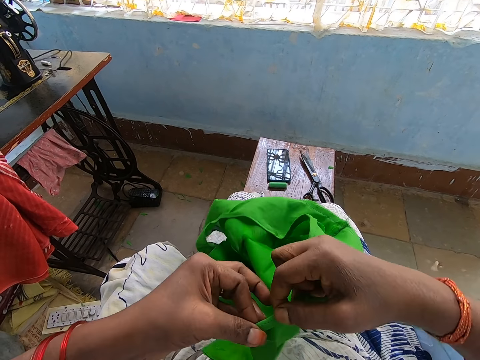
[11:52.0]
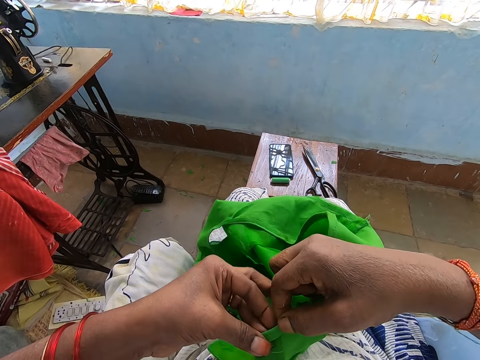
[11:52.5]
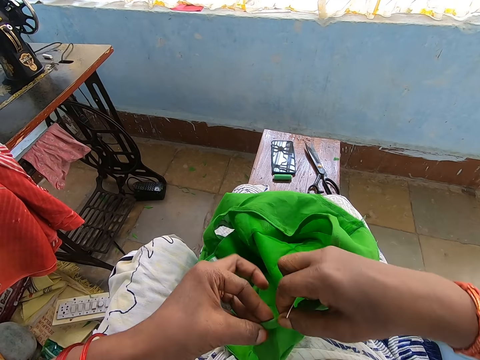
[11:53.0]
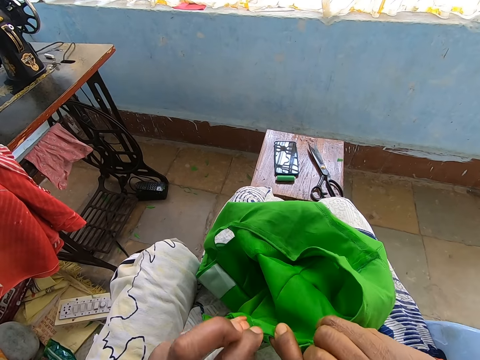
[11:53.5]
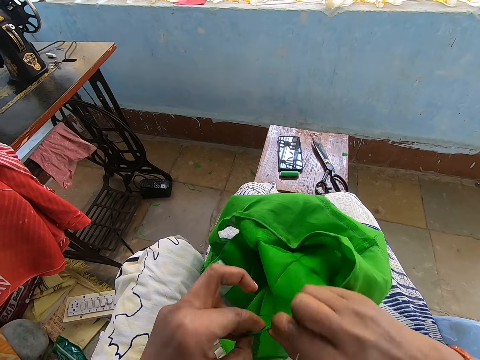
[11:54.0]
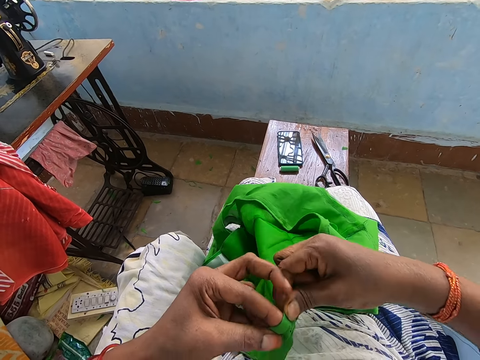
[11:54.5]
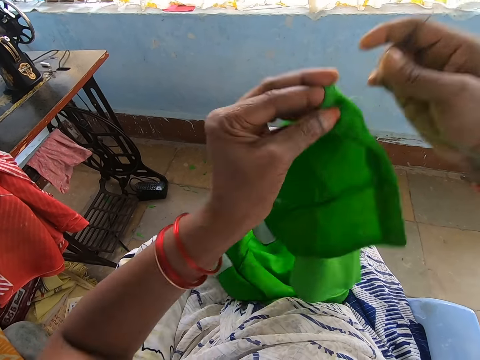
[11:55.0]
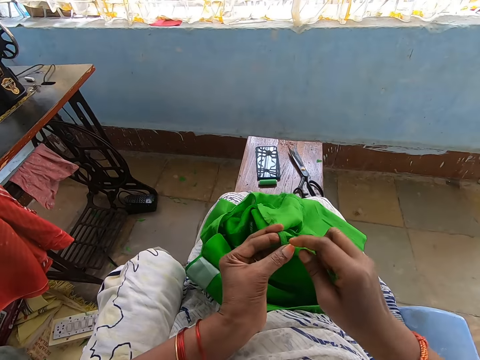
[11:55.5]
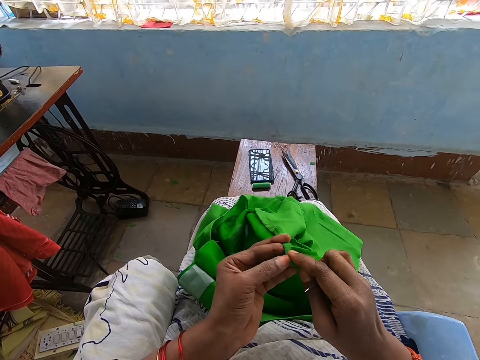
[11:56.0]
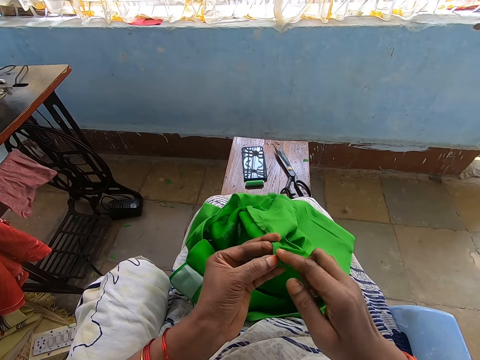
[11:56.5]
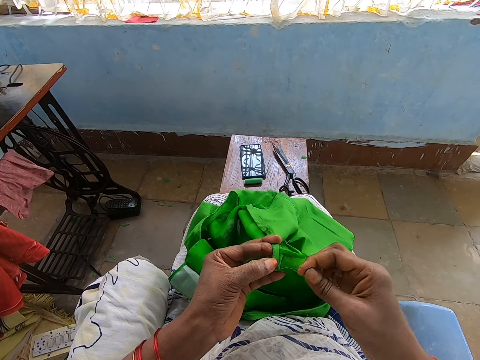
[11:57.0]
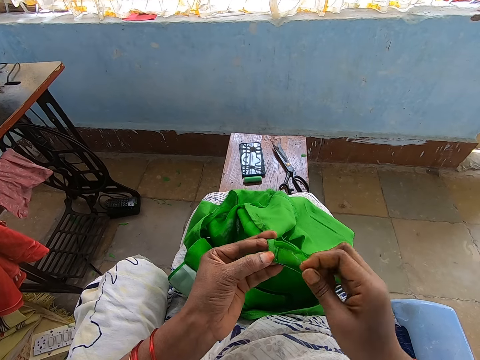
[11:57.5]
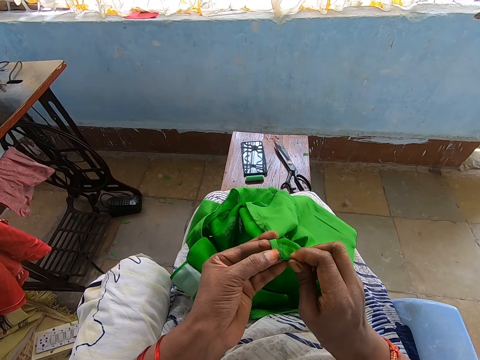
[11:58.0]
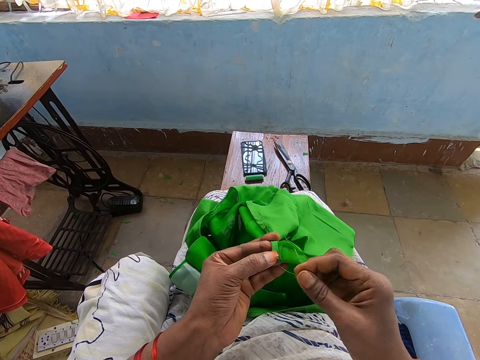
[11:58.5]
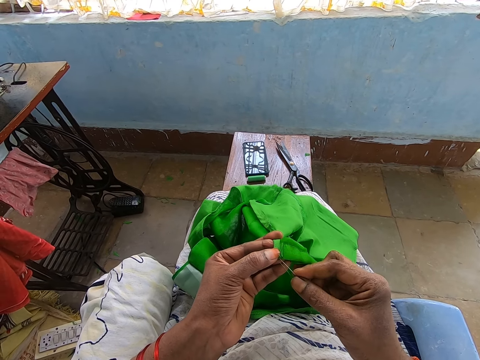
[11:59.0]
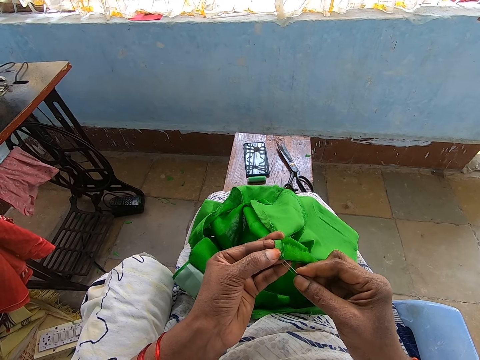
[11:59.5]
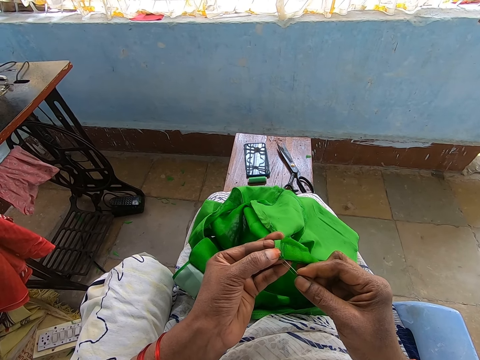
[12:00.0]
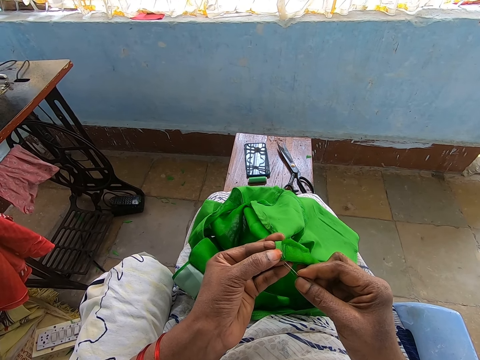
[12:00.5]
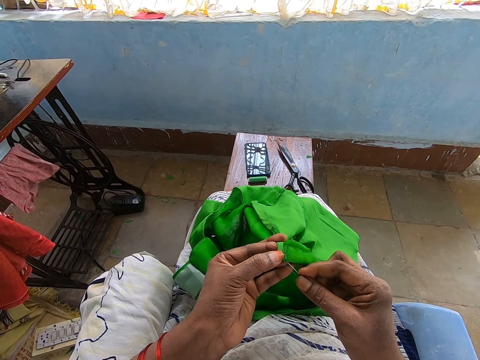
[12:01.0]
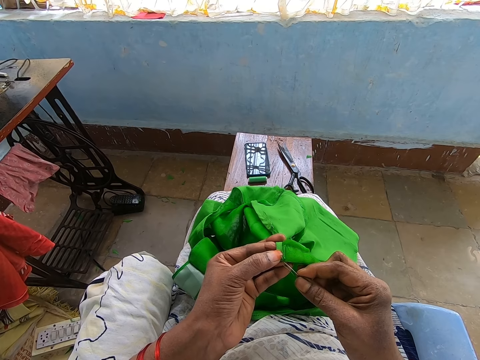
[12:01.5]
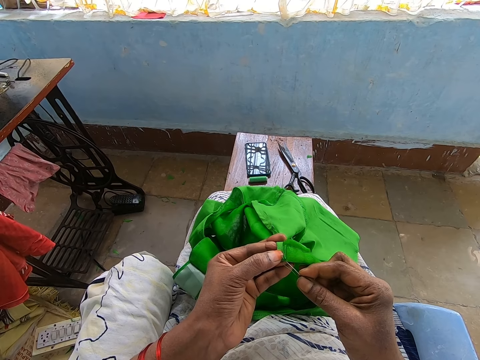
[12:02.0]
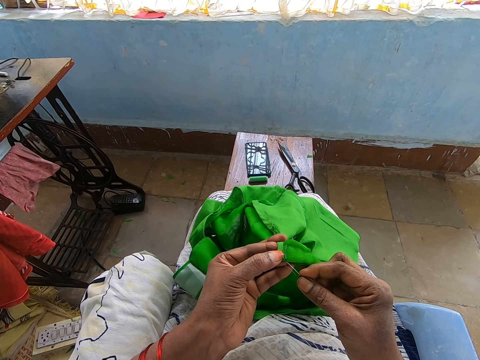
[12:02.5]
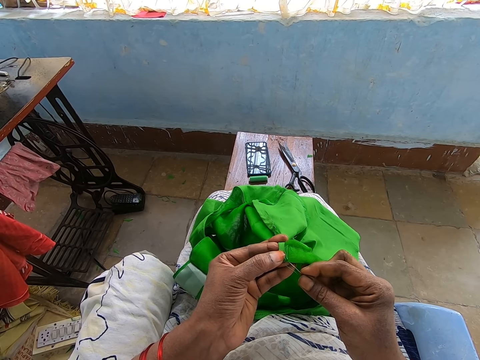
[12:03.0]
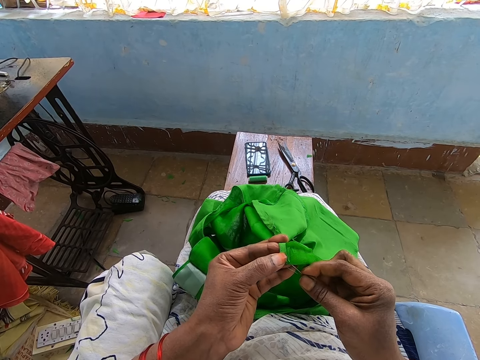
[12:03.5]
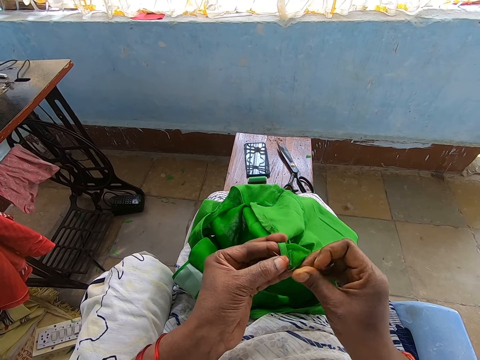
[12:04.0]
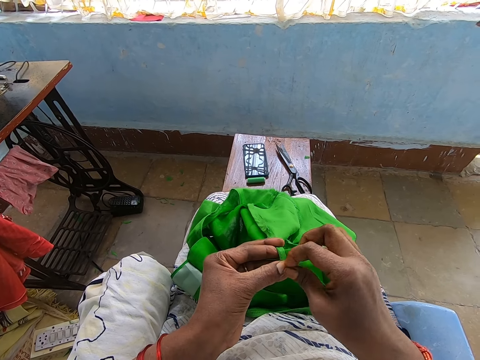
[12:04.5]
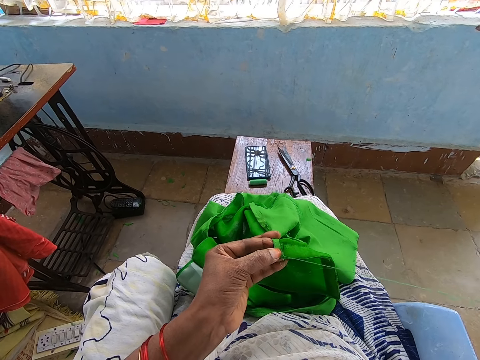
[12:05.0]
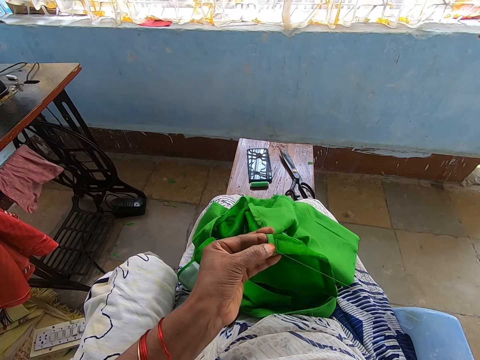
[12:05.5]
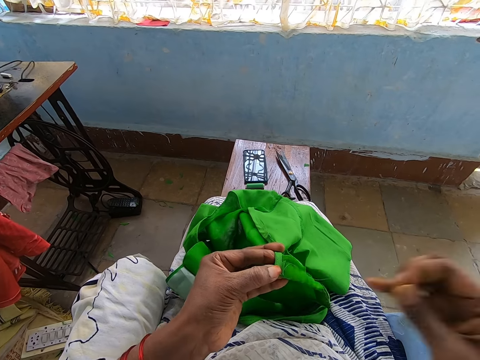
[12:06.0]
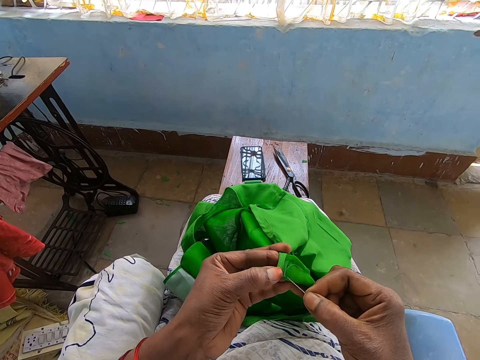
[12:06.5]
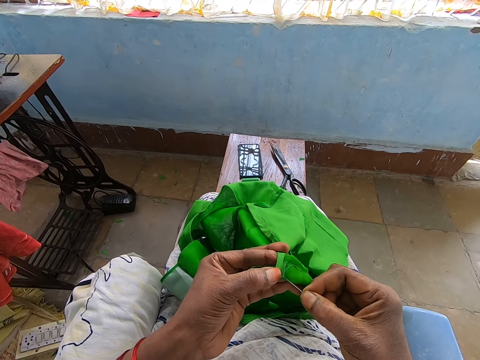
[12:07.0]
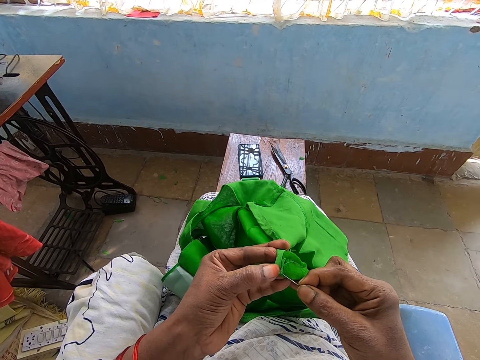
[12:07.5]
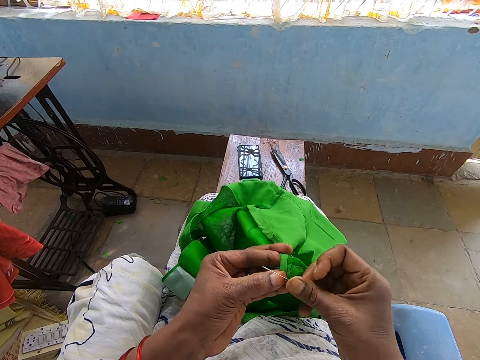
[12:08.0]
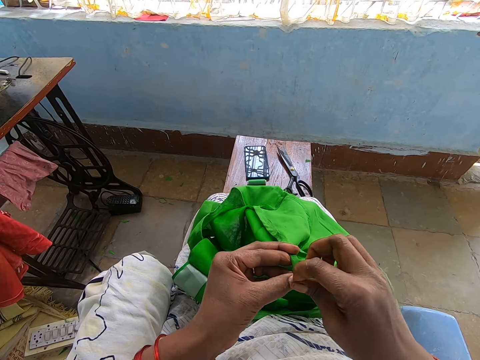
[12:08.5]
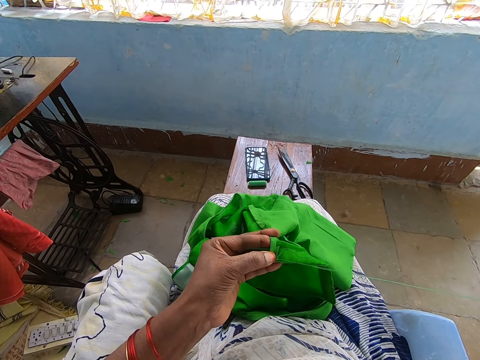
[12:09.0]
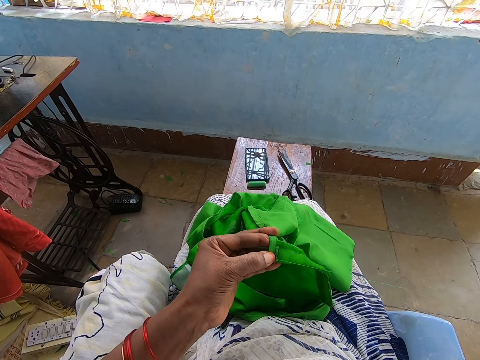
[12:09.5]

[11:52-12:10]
The camera wearer holds the edge of the green cloth with her left hand. She sews the cloth. She sews the edge of the green cloth with the threaded needle in her right hand.

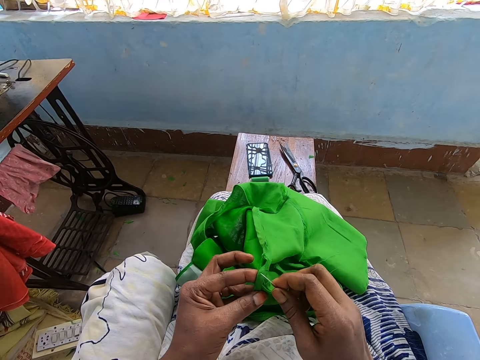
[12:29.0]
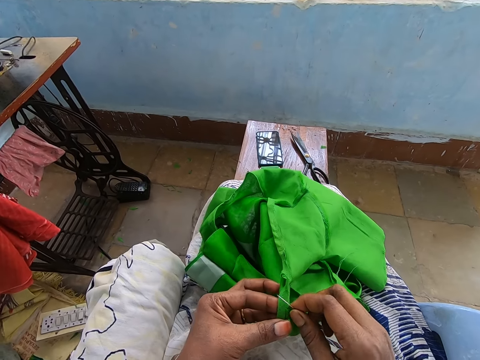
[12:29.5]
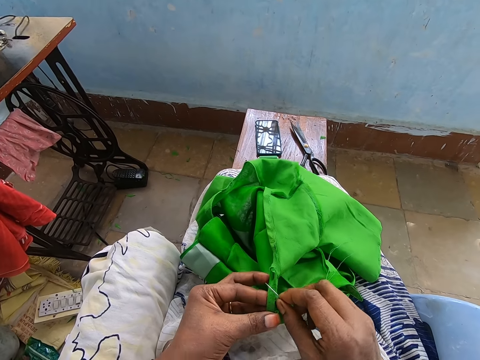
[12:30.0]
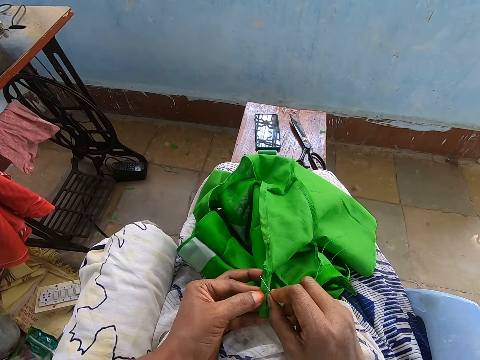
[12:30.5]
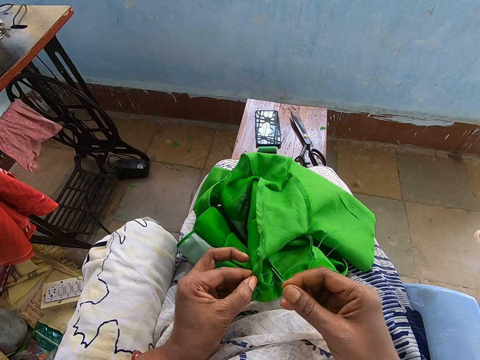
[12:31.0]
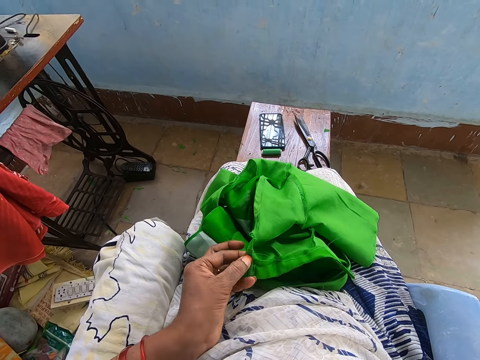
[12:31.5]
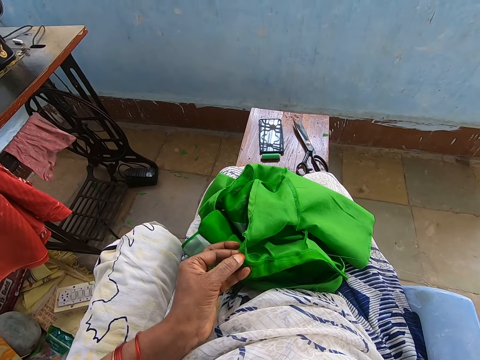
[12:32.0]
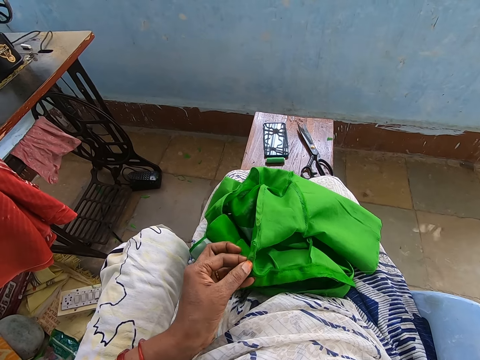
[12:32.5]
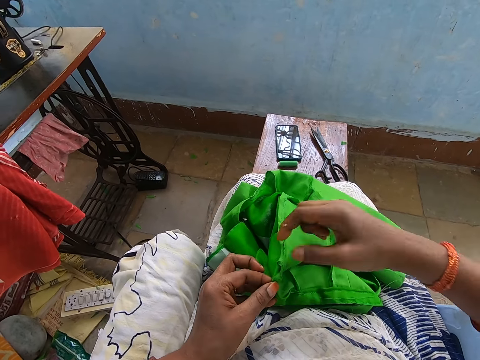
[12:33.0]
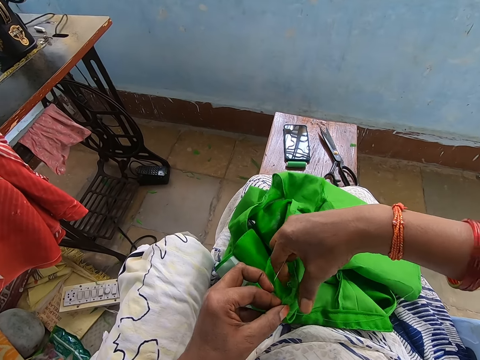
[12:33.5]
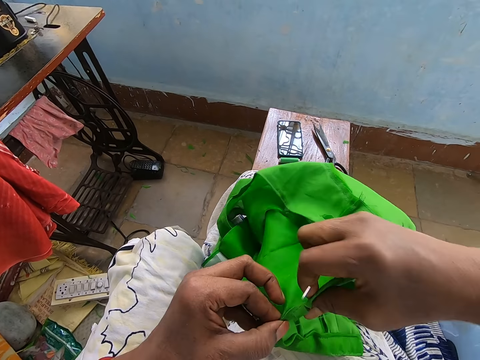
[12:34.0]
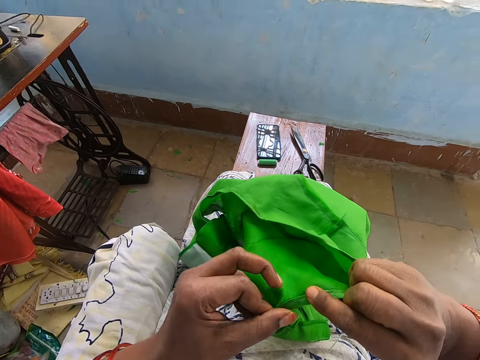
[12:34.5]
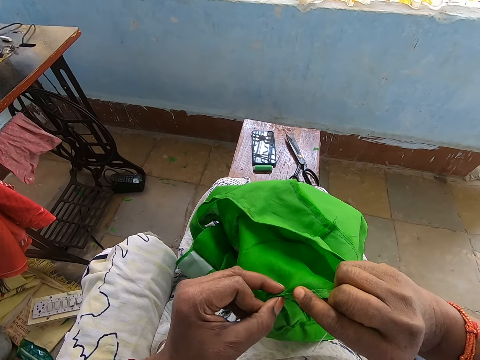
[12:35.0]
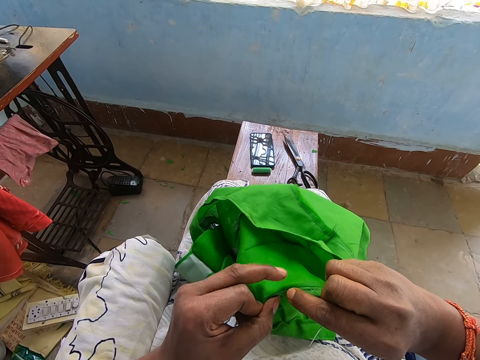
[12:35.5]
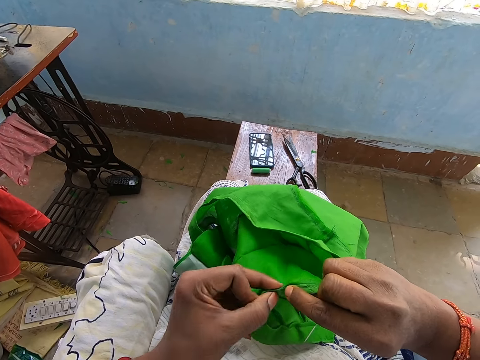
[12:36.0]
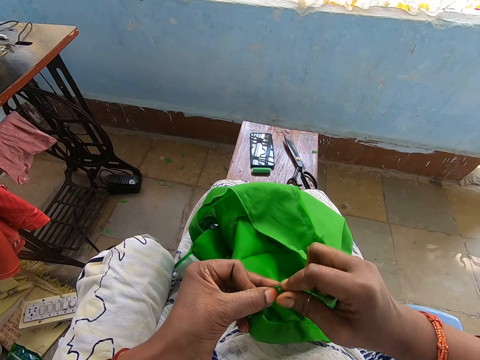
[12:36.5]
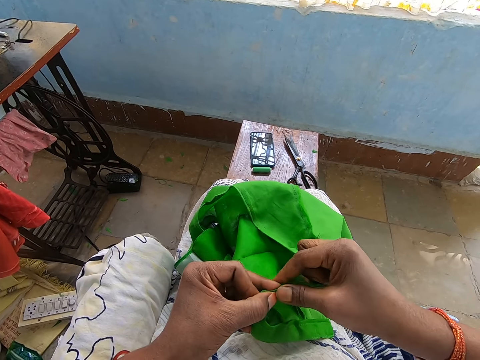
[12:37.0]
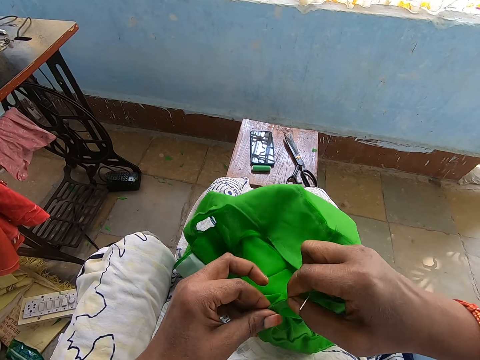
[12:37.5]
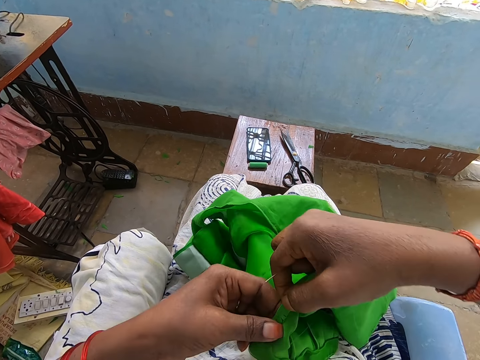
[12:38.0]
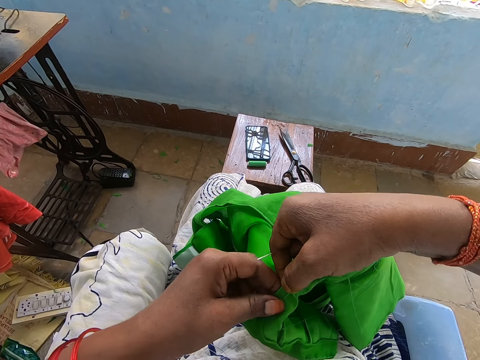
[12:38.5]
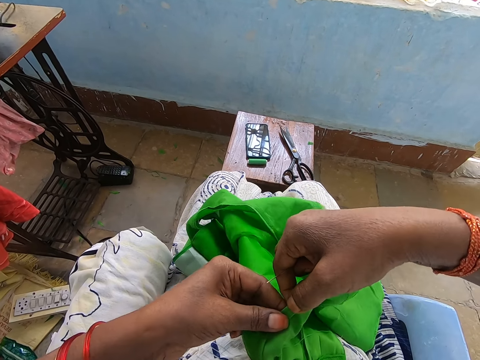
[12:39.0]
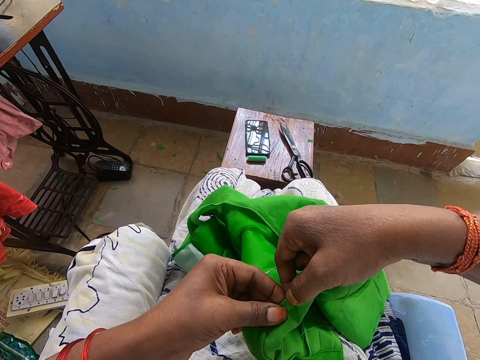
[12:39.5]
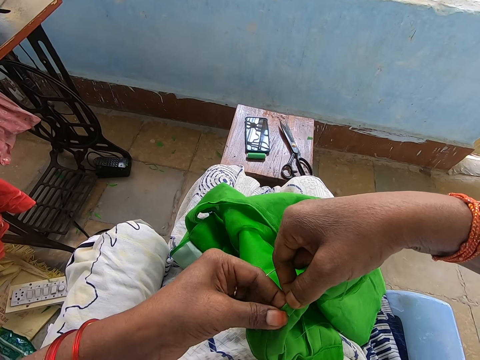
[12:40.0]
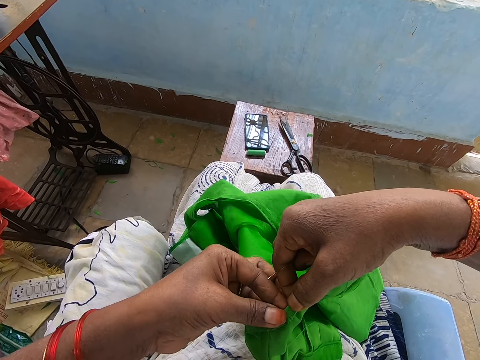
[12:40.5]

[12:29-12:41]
The camera wearer folds a cloth. They adjust the edge of the green cloth with both hands.
